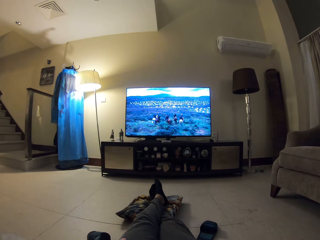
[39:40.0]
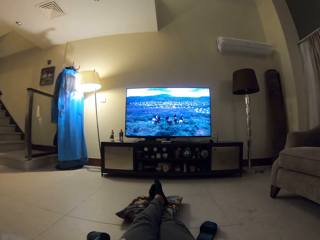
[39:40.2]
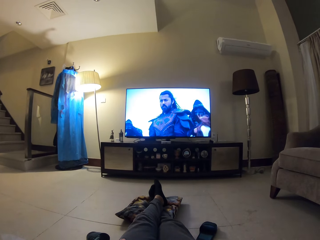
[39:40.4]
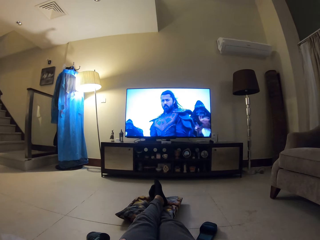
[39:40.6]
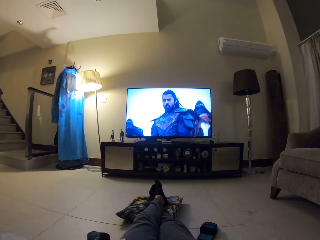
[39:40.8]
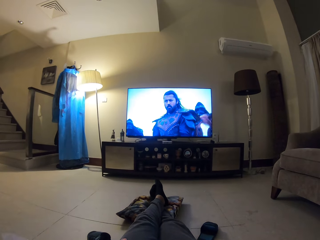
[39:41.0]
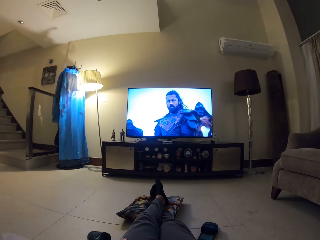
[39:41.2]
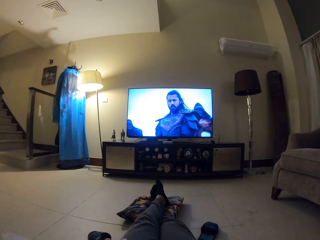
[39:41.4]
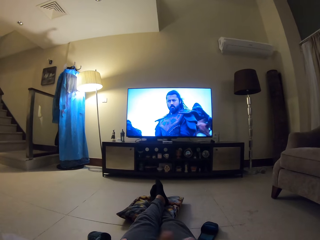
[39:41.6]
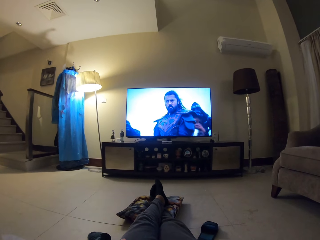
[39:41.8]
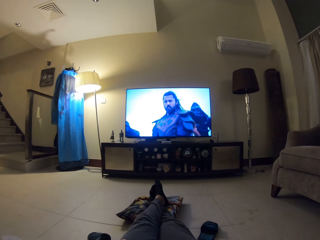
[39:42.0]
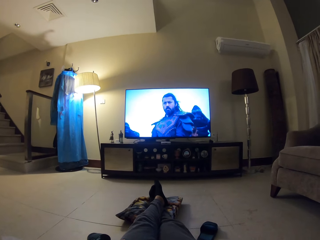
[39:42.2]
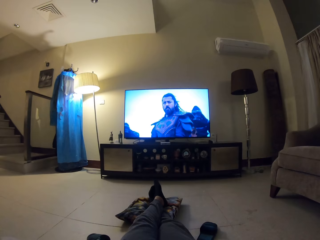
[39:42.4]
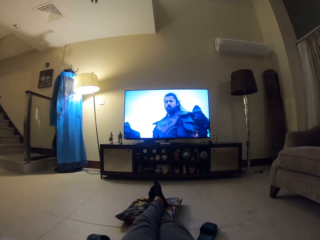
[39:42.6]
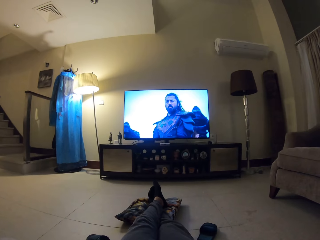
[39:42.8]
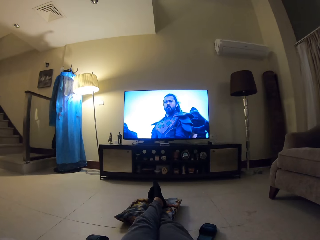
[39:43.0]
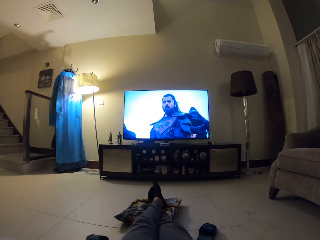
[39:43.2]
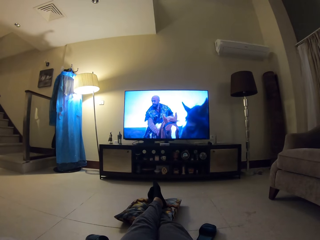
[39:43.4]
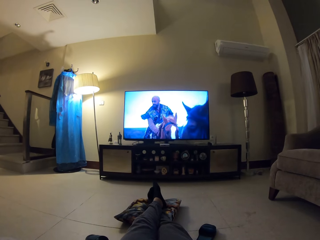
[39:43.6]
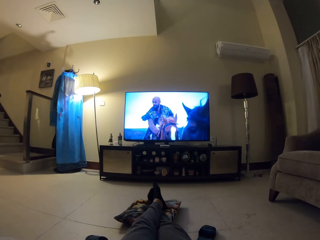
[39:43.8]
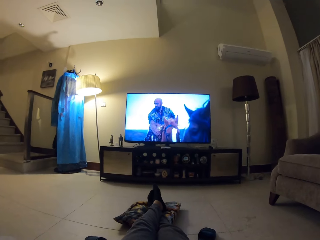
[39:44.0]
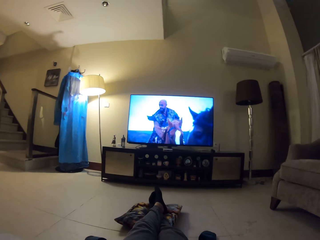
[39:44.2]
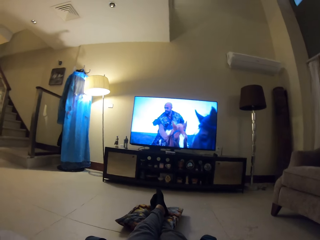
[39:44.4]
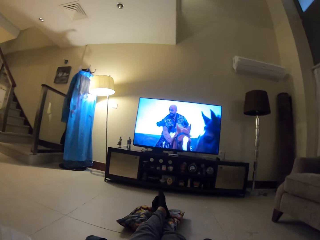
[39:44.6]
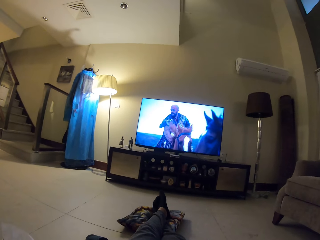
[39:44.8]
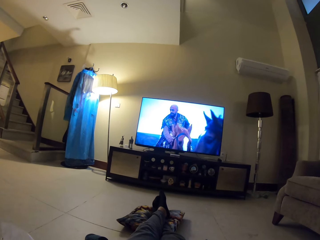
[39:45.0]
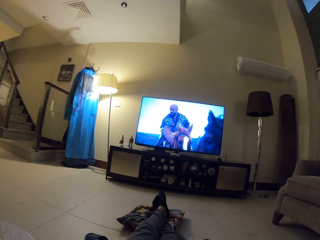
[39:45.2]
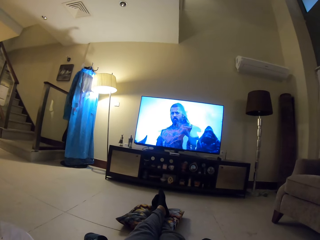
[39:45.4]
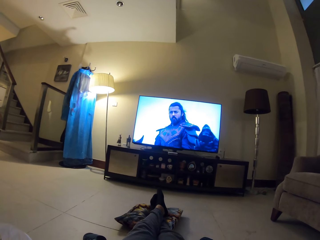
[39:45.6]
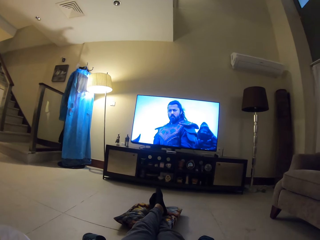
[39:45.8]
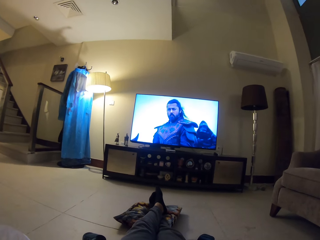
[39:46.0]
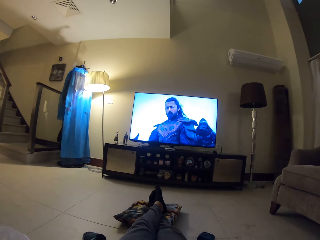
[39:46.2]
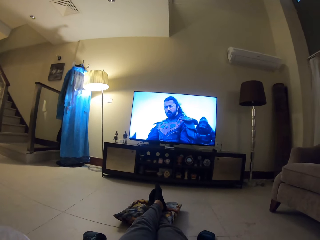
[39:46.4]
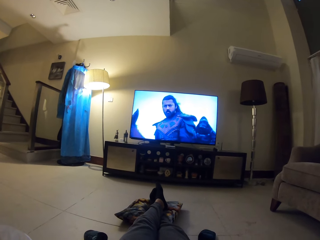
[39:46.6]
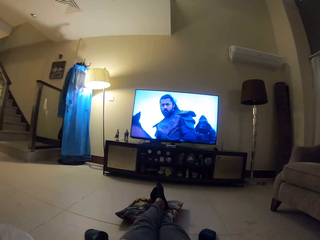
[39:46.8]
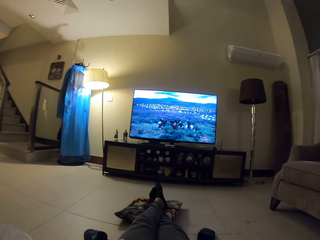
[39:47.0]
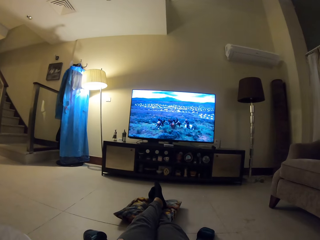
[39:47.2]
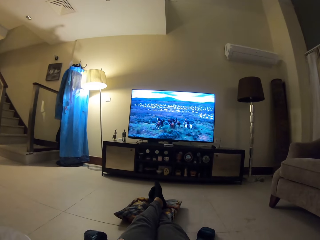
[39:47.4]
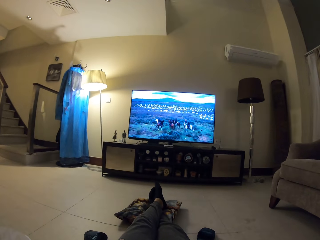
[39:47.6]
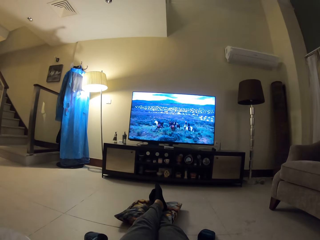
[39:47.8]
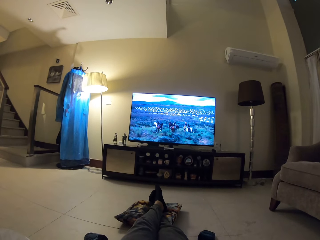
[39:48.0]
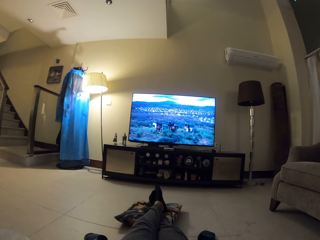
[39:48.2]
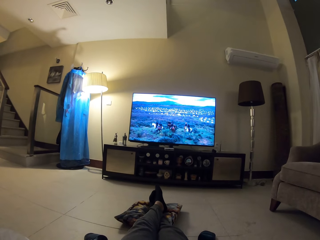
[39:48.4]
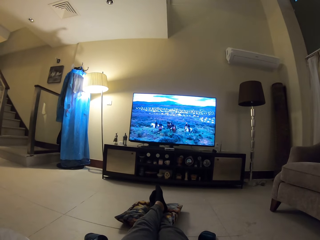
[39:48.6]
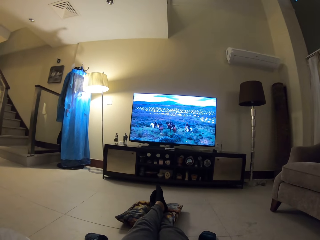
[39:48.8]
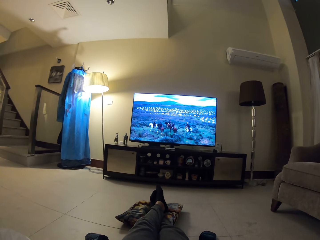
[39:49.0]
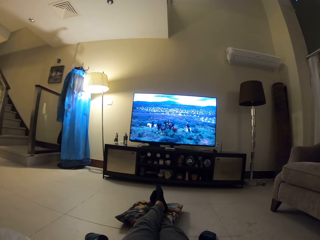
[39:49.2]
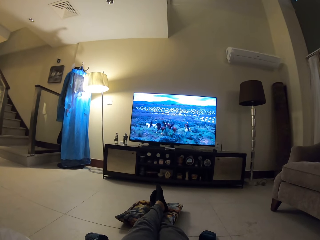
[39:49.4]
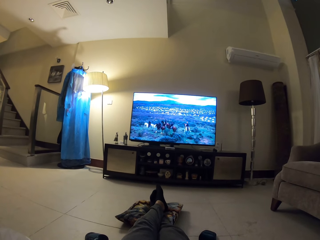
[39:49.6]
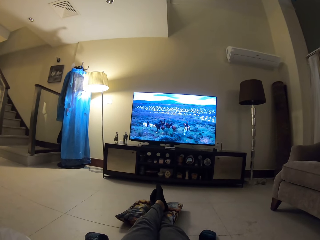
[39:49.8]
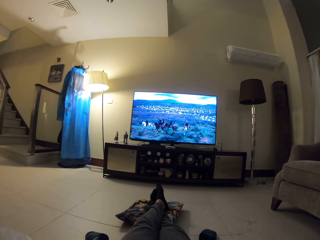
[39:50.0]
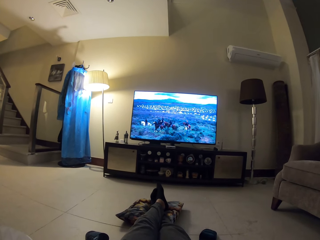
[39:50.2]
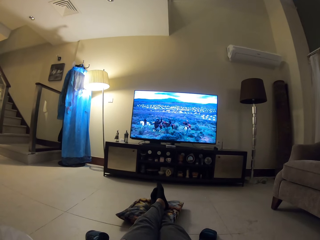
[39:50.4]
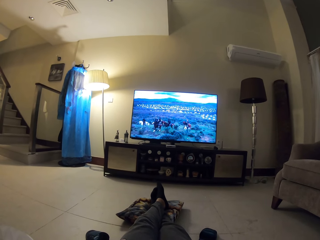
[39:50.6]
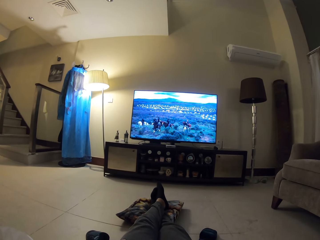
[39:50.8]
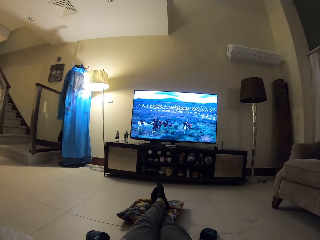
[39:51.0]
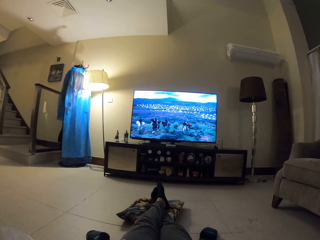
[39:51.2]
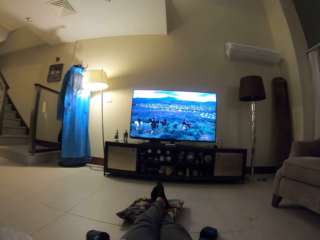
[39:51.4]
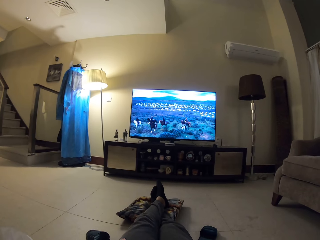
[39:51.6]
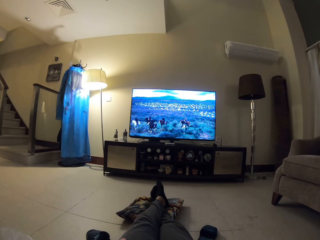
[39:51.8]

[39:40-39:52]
The camera wearer moves his hand.

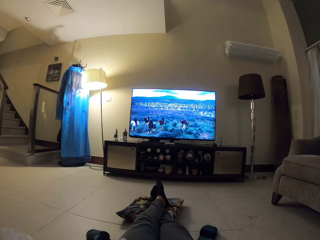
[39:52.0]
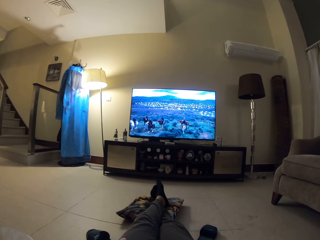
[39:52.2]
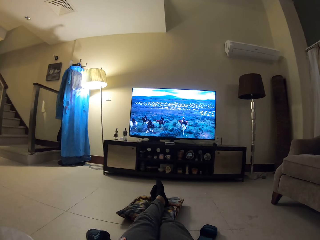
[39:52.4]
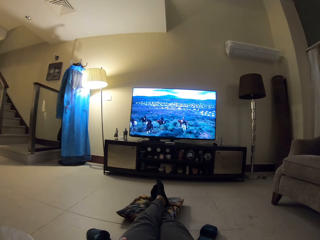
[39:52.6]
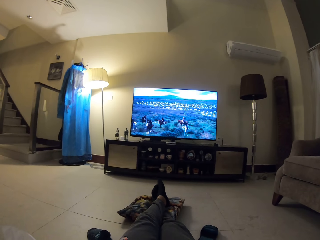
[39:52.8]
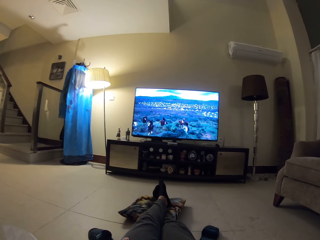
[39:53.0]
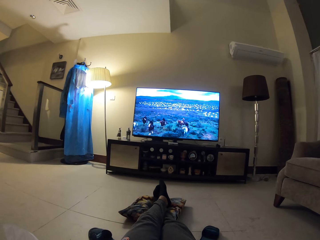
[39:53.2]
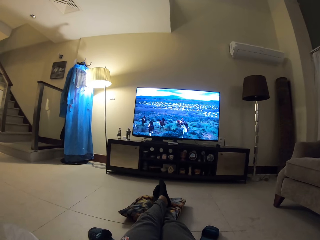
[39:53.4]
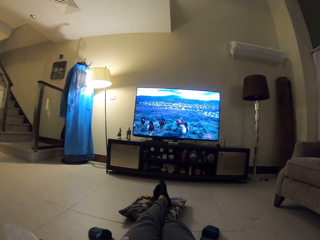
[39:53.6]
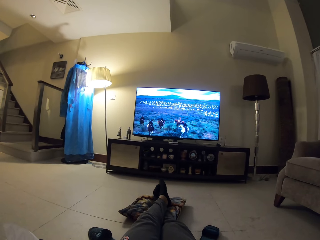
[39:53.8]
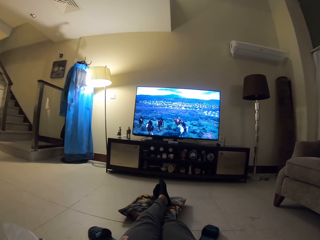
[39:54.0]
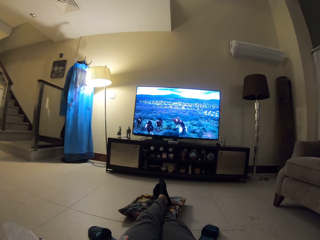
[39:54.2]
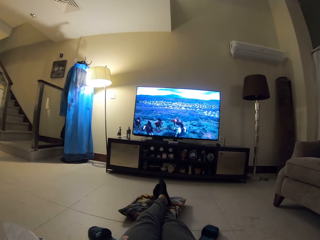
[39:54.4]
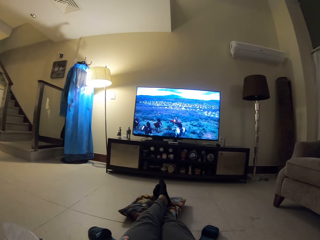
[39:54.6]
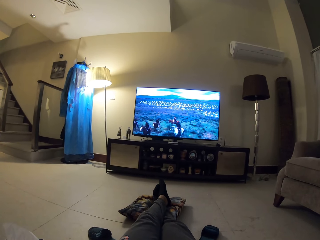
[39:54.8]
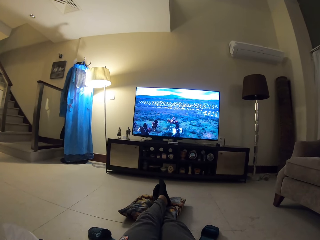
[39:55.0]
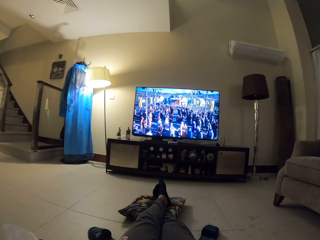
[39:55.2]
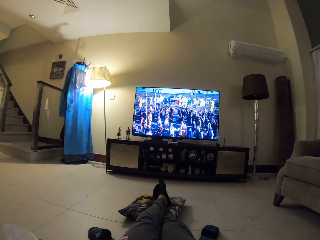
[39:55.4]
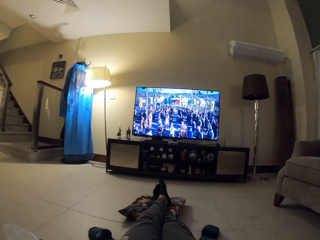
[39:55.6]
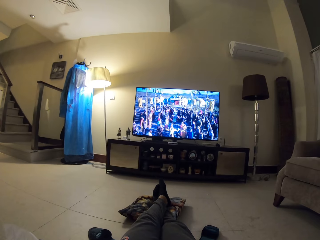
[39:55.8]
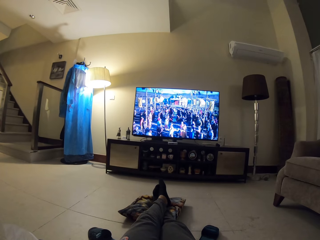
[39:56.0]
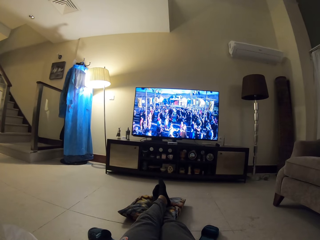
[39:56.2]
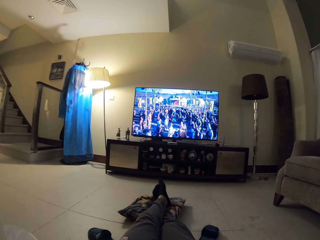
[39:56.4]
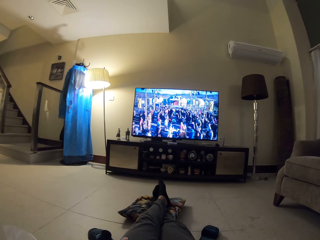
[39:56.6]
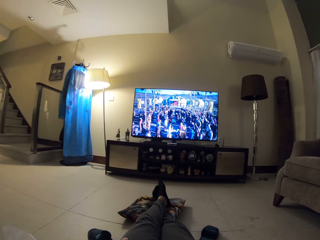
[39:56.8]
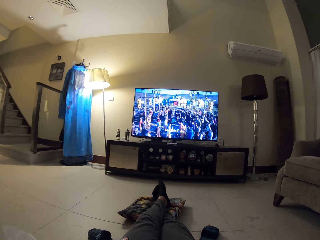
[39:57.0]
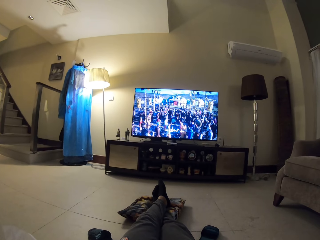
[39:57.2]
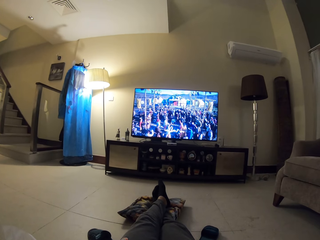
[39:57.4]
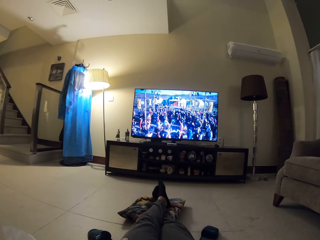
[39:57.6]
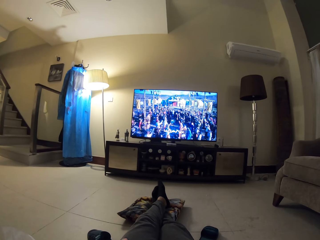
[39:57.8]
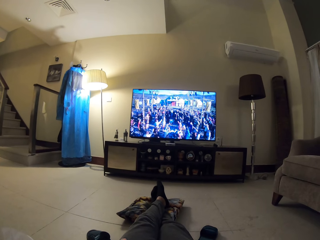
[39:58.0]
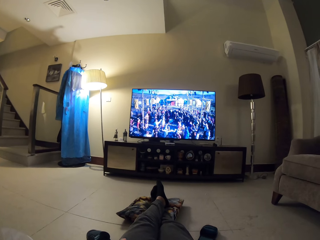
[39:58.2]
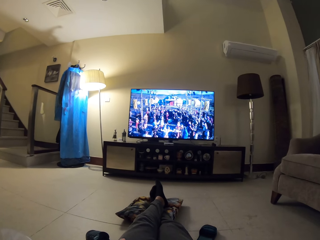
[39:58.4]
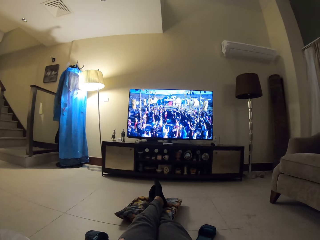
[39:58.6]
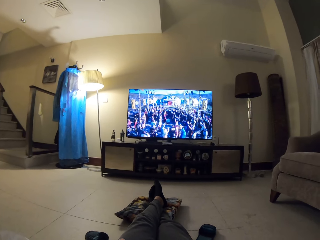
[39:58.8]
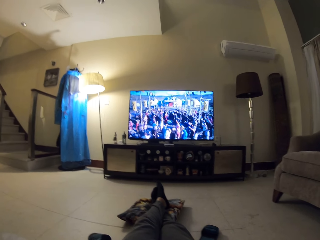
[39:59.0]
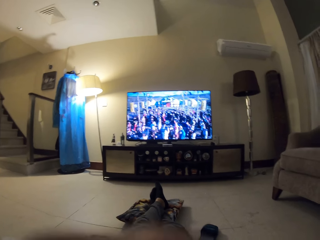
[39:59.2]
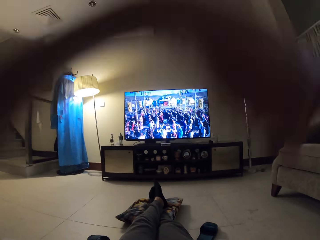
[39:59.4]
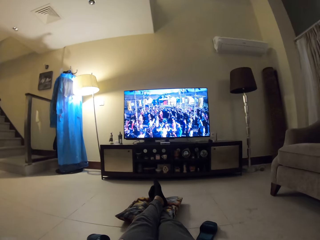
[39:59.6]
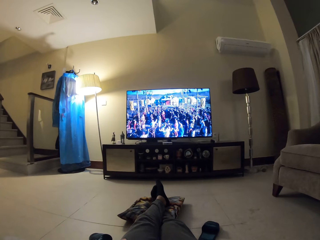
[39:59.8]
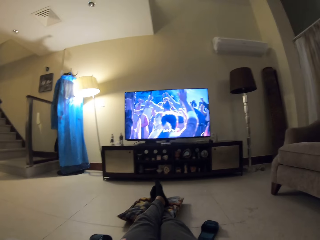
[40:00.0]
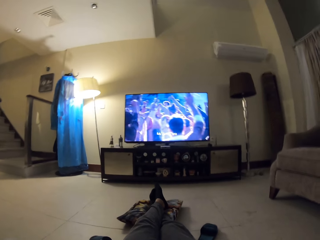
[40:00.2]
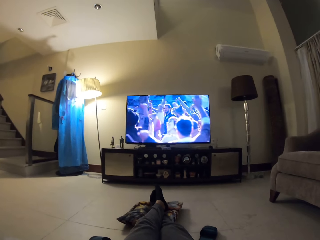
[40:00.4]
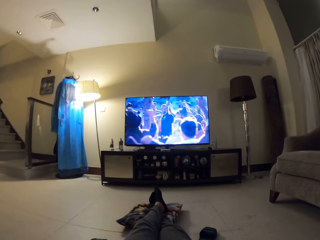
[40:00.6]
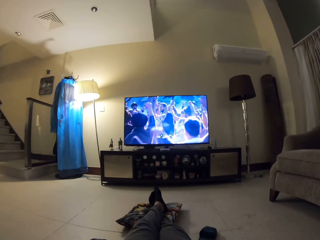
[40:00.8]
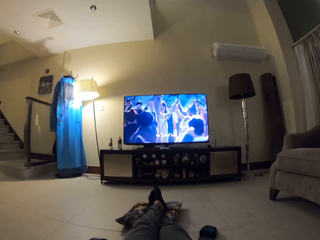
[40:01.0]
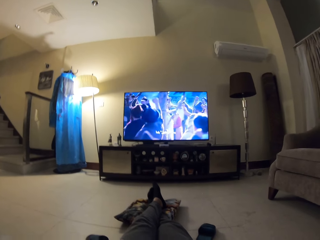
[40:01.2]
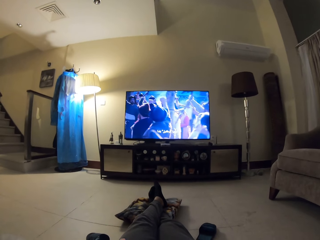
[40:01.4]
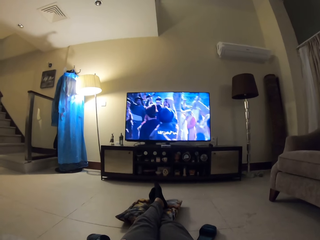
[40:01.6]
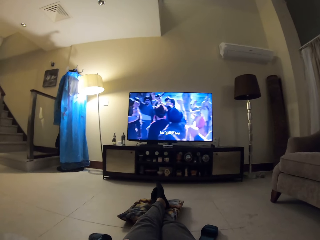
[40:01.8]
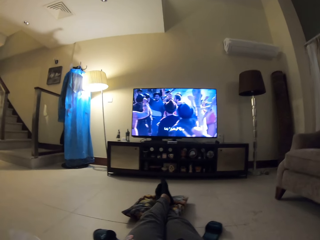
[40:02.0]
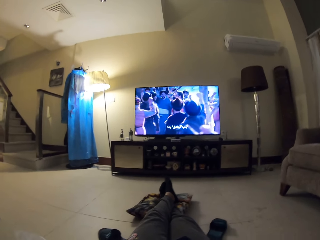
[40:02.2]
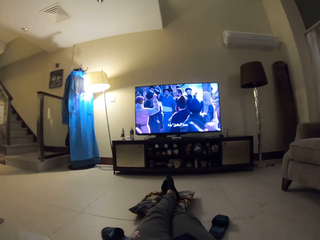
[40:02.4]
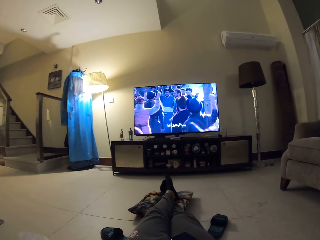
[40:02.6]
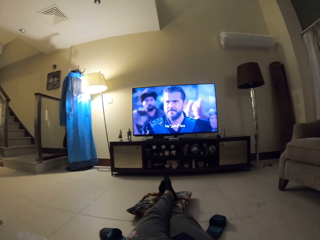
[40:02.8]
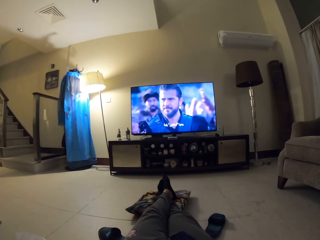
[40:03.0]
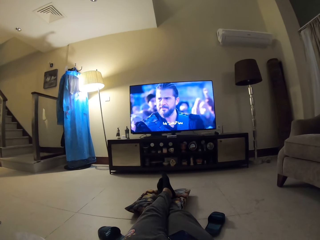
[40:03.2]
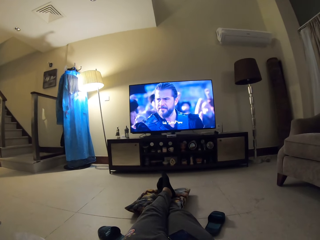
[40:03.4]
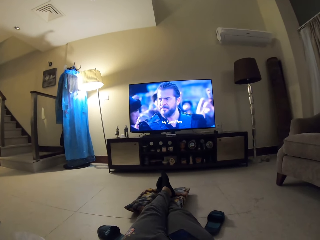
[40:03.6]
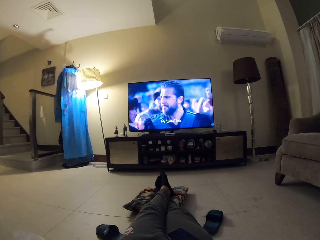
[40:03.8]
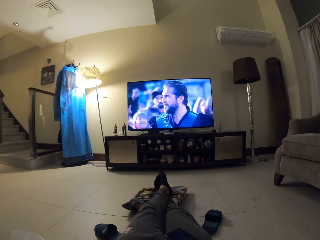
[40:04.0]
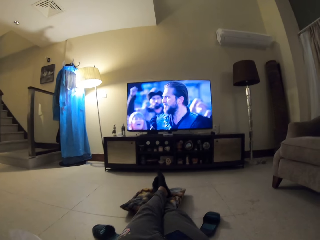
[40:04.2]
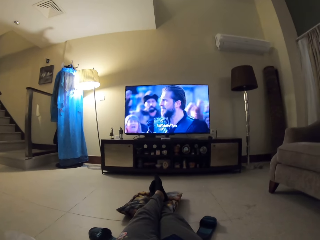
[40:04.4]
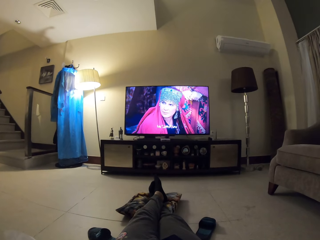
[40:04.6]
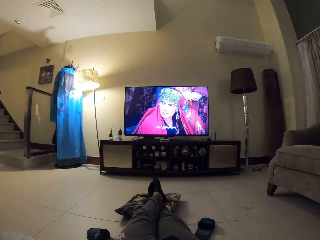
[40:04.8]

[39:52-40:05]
The camera wearer raises his left hand.
